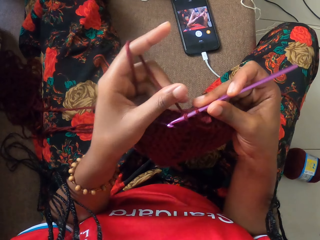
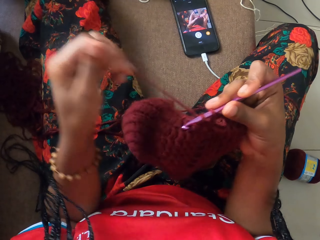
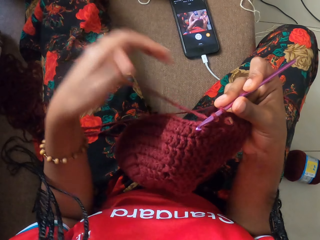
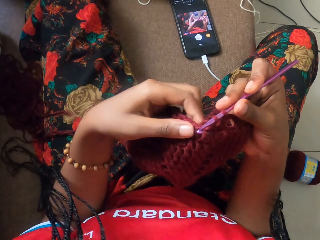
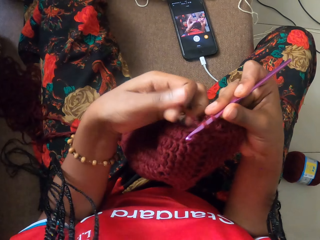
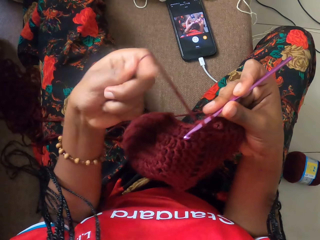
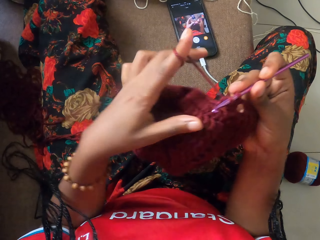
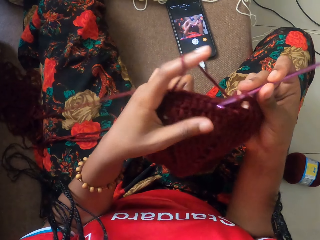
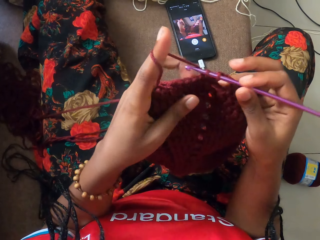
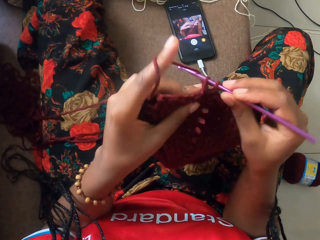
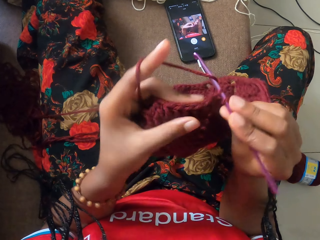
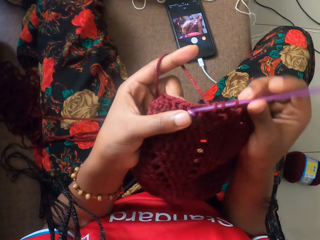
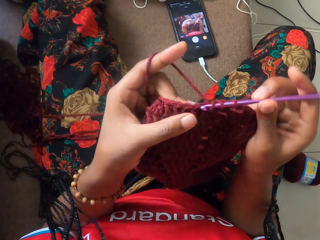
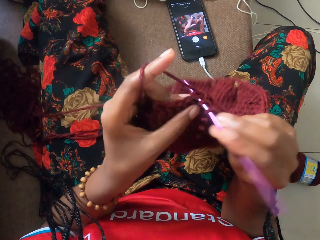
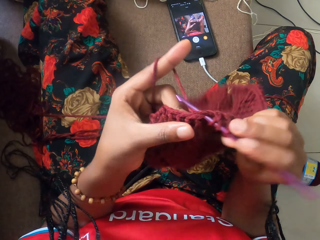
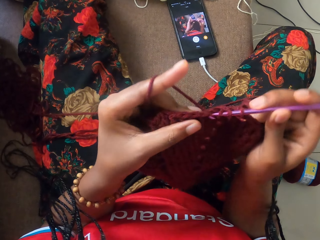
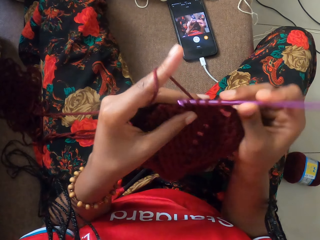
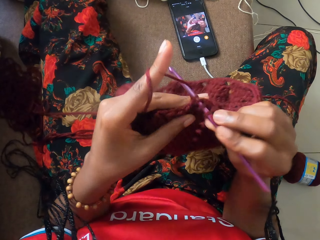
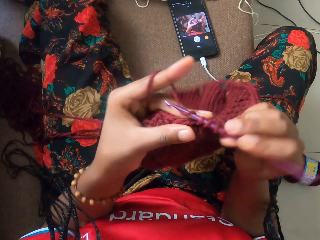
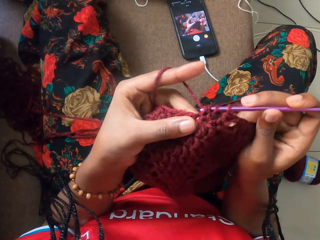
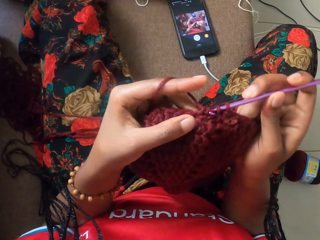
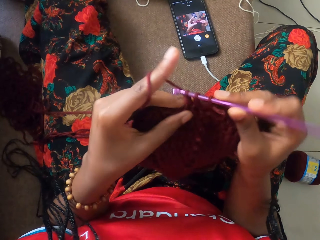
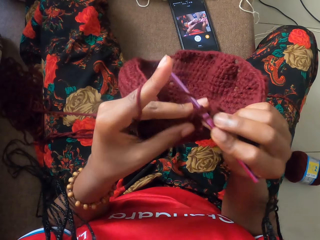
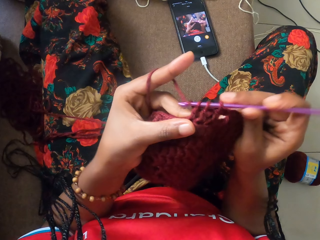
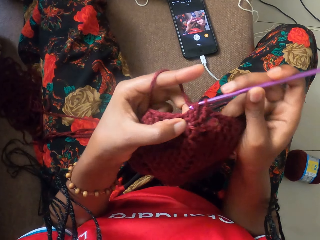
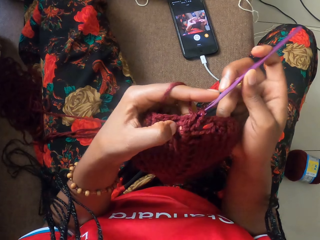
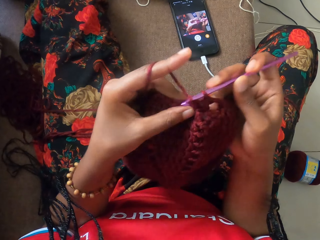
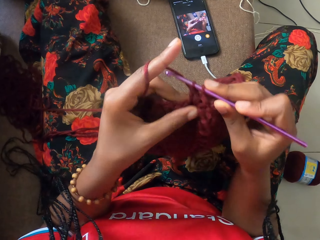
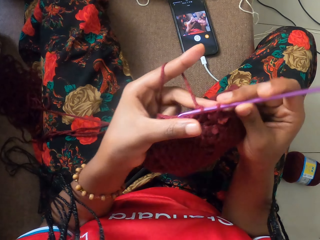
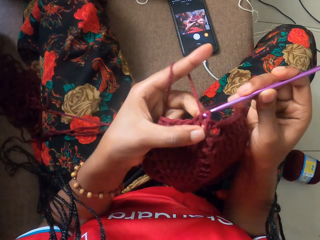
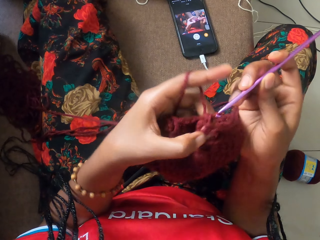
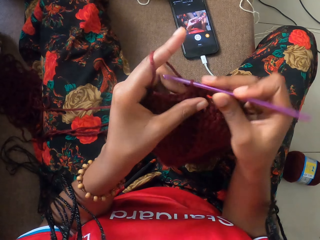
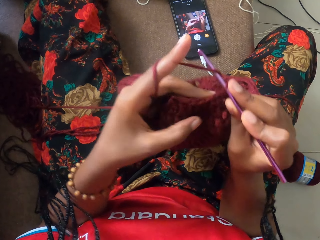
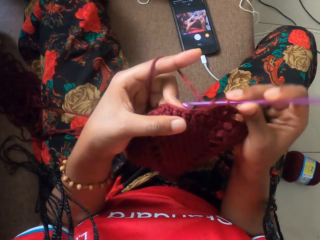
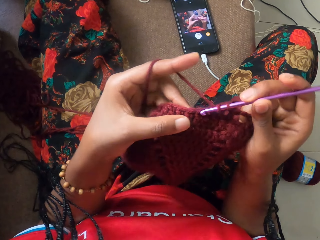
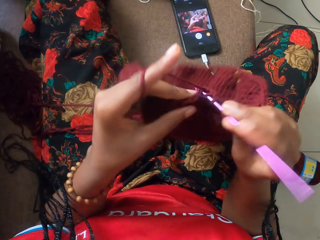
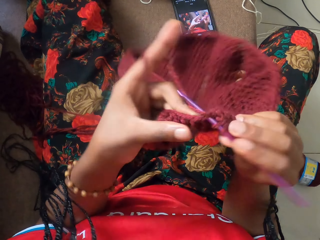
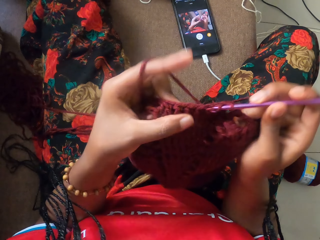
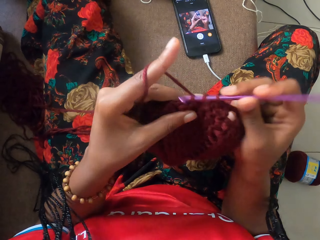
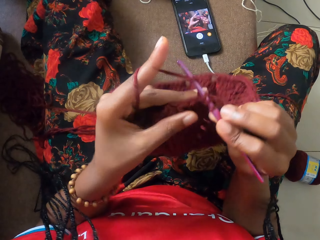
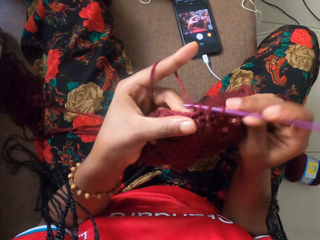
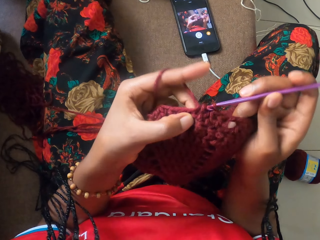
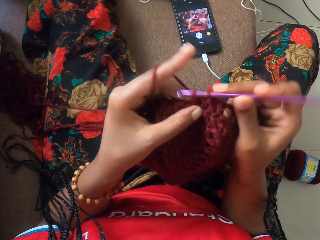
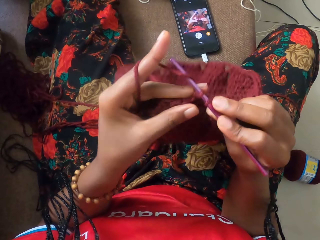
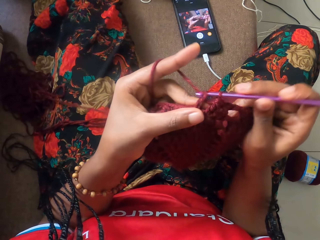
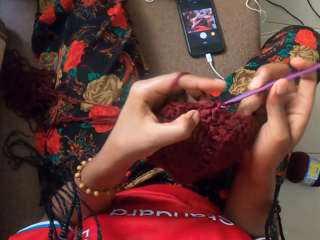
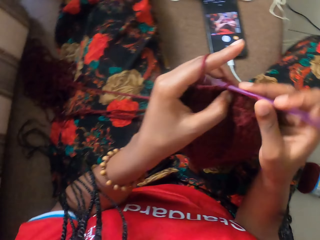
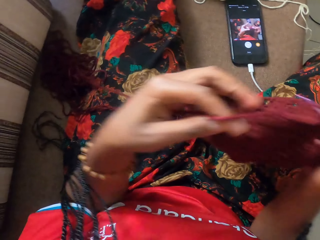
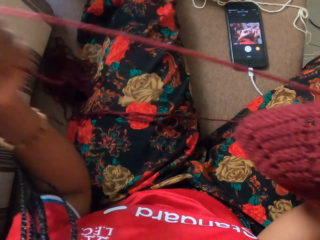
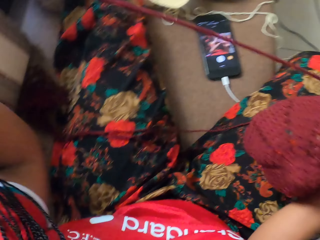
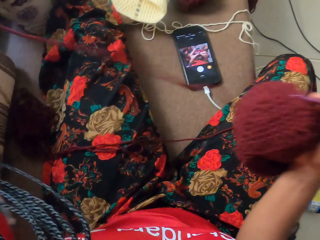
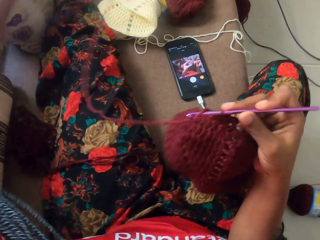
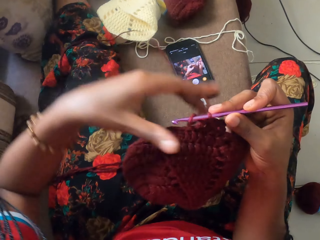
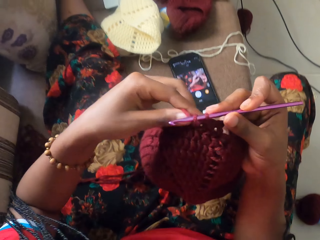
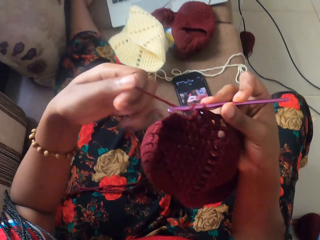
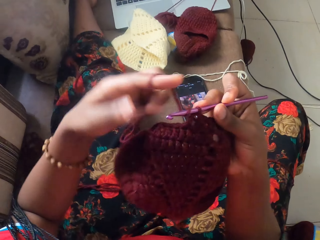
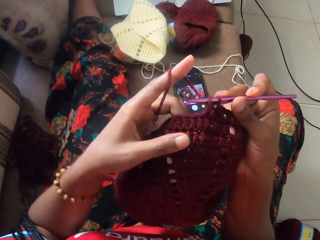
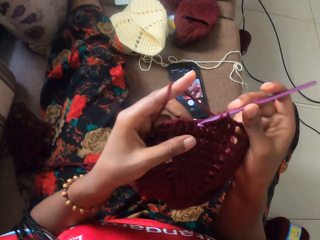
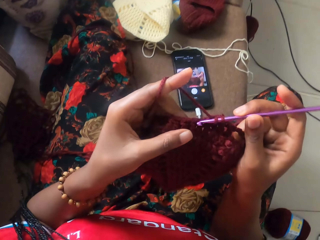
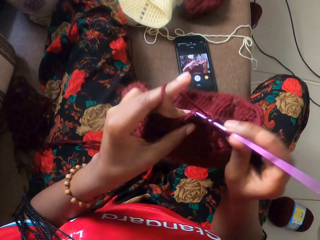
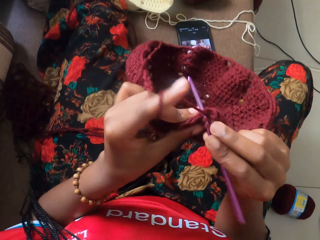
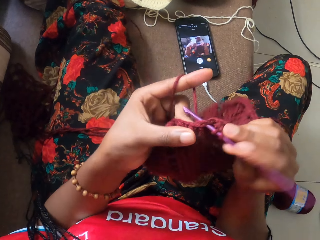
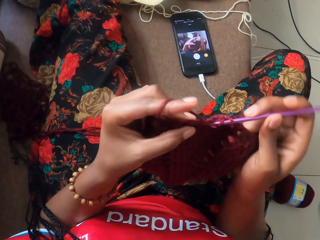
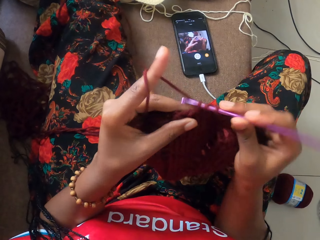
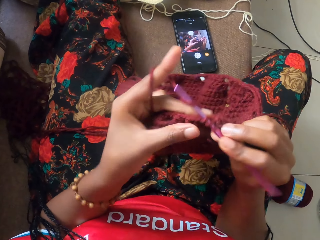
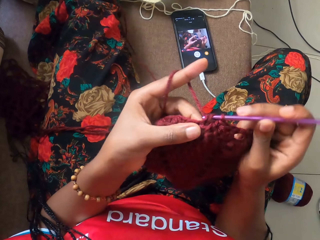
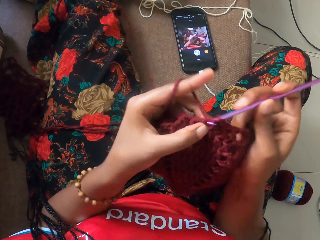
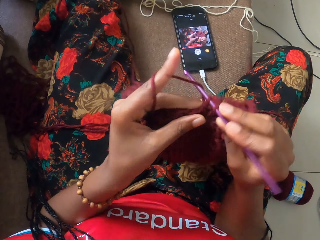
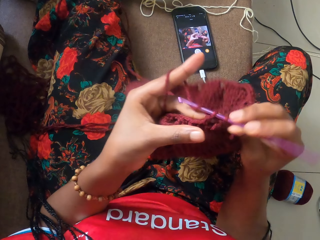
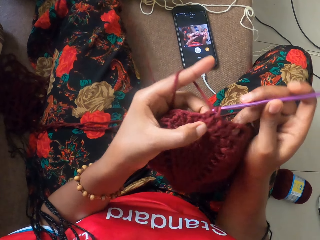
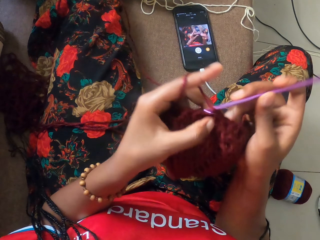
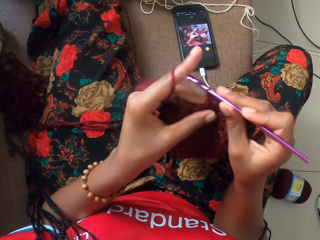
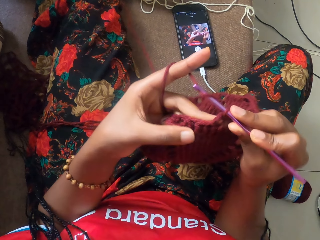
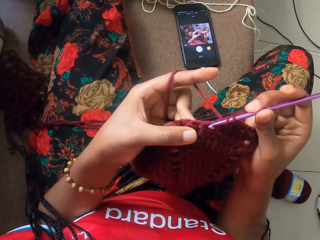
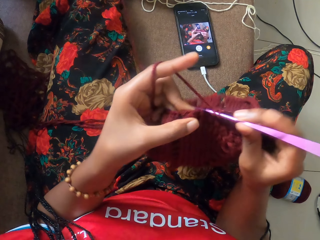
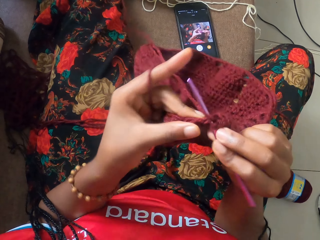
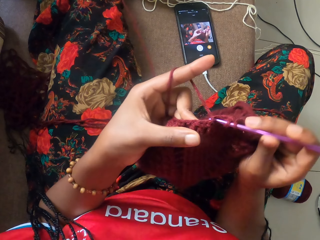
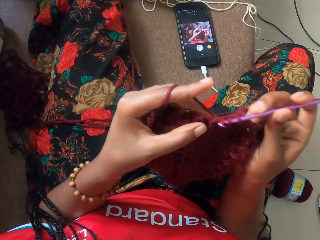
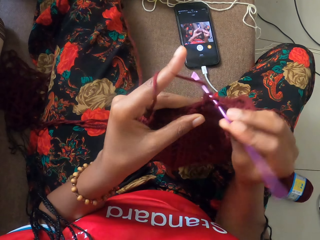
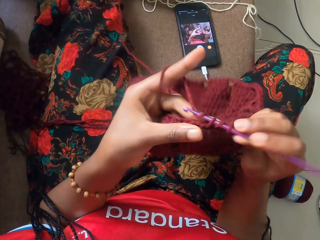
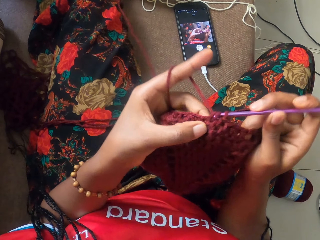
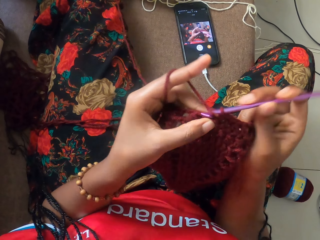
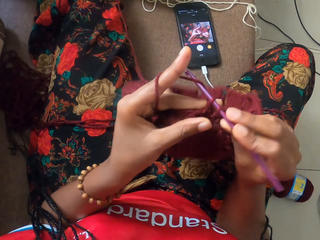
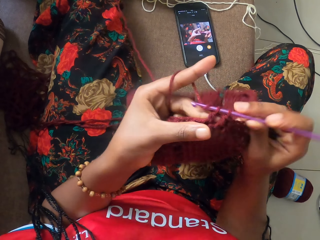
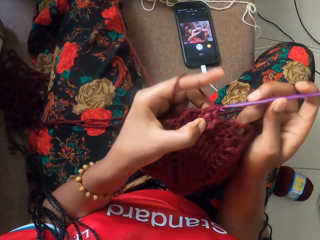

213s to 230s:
The camera wearer adjusts the wool with her left hand. She crochets the wool with the crochet hook in her right hand. She adjusts the wool with her left hand. She pulls the thread. She crochets the wool with the crochet hook in her right hand.

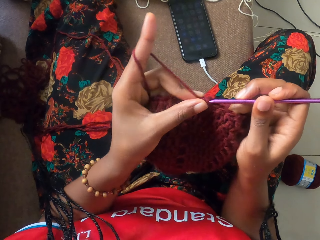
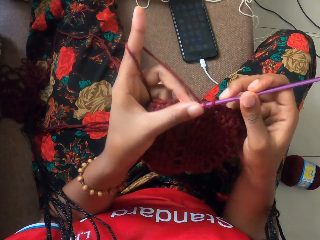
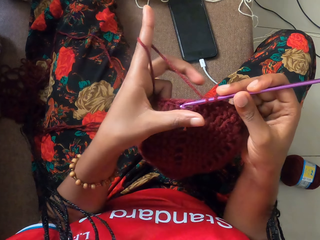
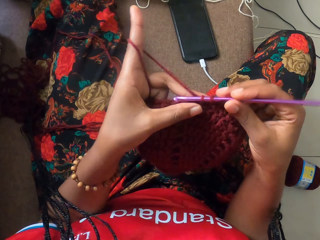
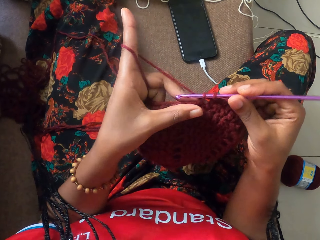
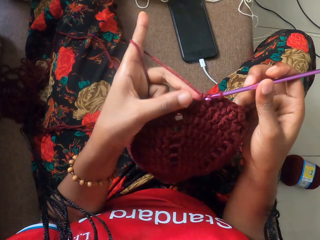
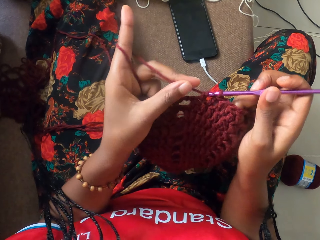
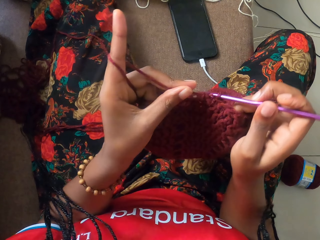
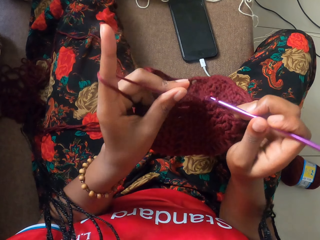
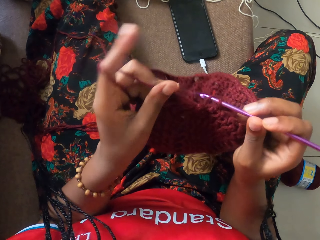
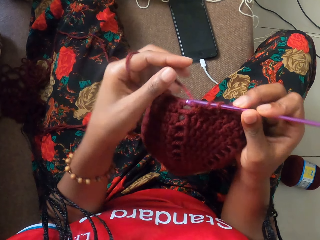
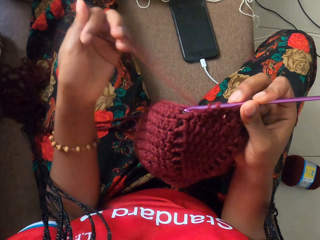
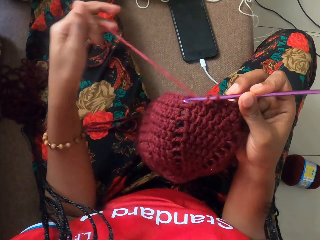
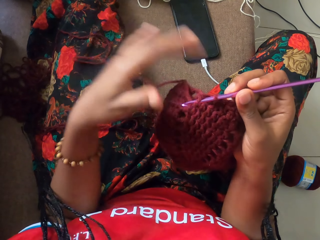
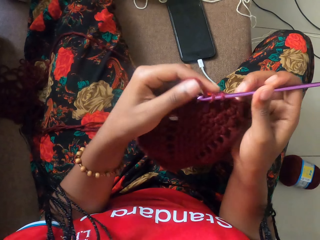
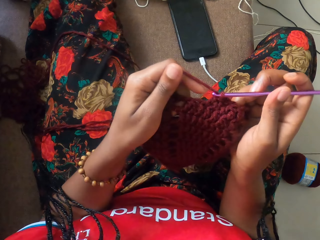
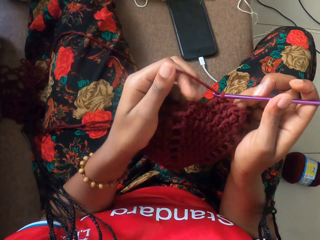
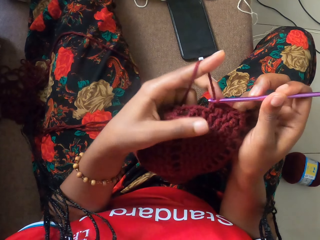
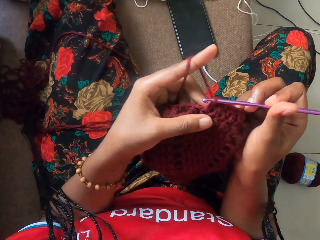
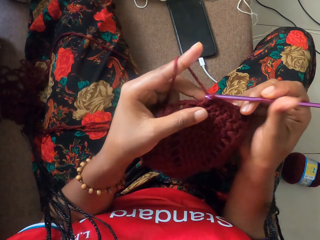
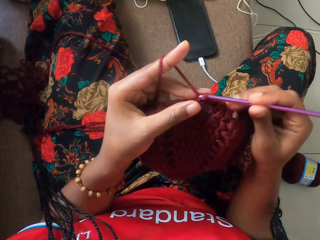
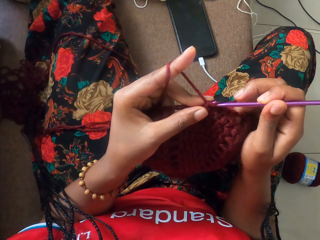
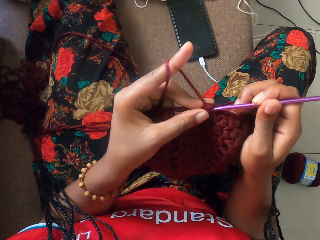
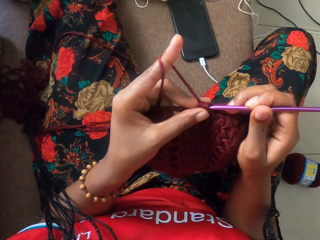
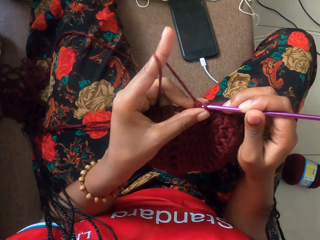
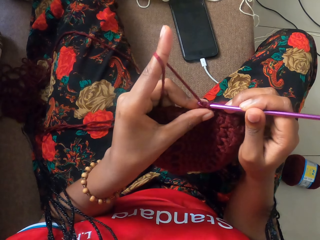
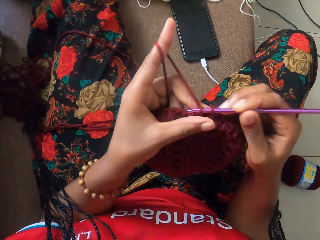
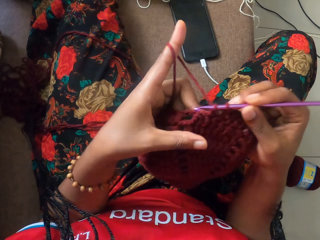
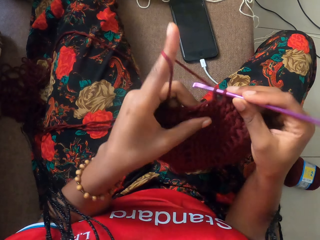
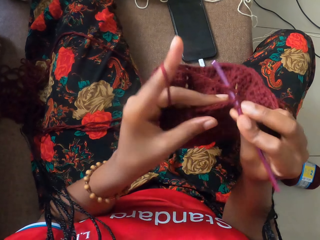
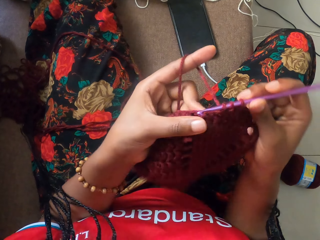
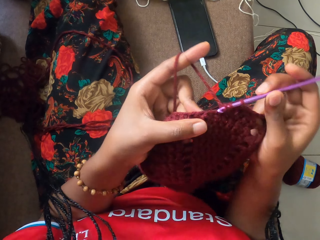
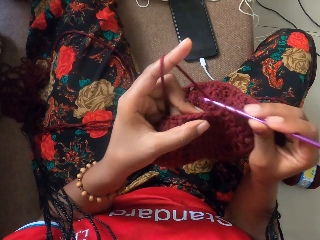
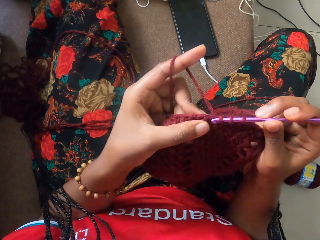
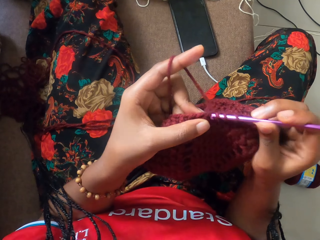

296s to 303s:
The camera wearer loosens the crochet yarn with her left hand. She removes the thread from a finger. She crochets the yarn with a knitting hook in her right hand.
